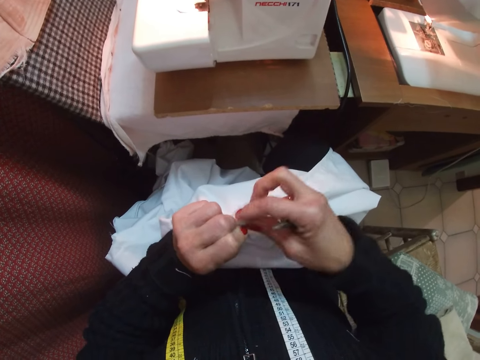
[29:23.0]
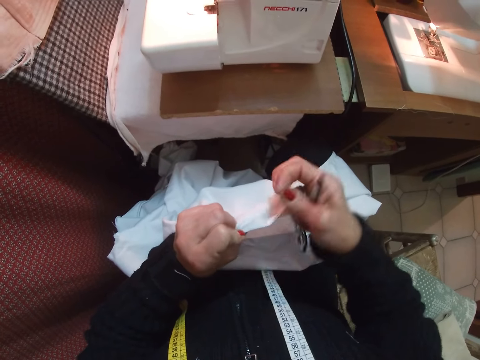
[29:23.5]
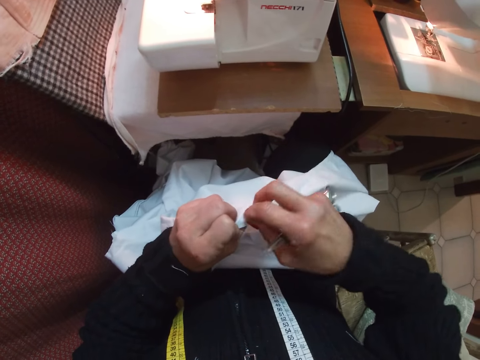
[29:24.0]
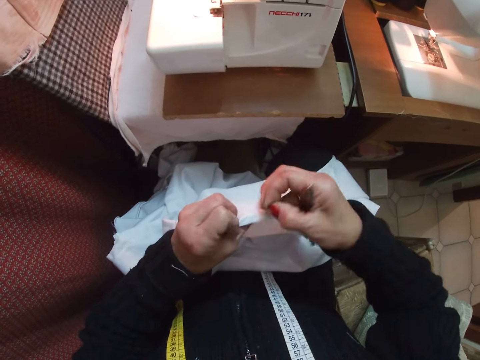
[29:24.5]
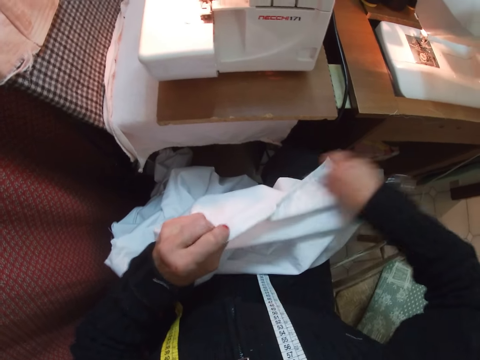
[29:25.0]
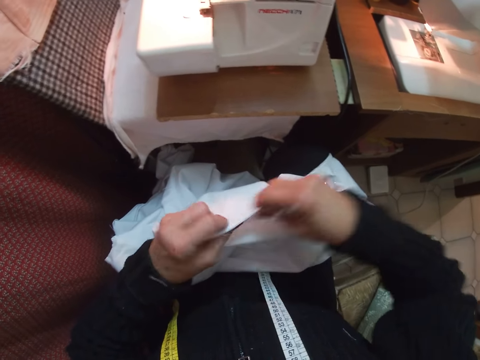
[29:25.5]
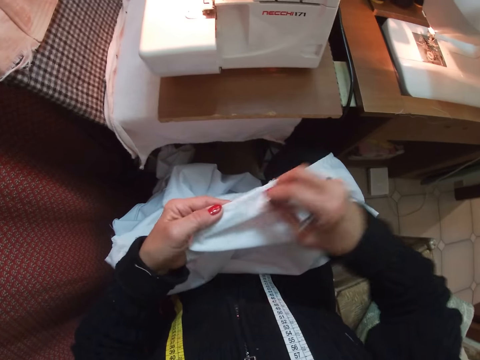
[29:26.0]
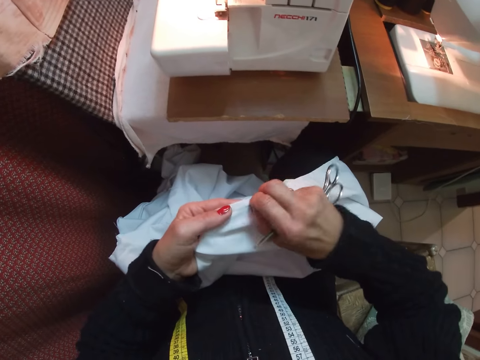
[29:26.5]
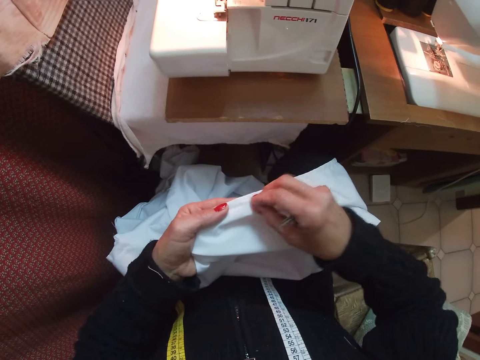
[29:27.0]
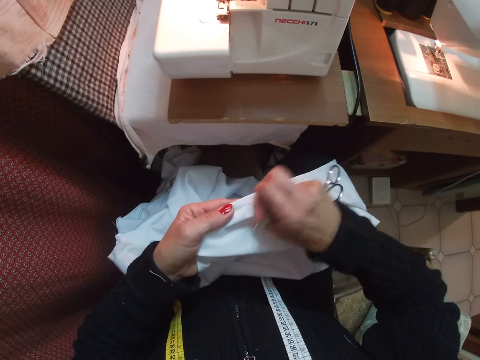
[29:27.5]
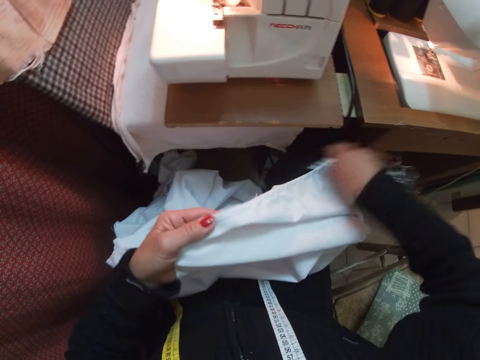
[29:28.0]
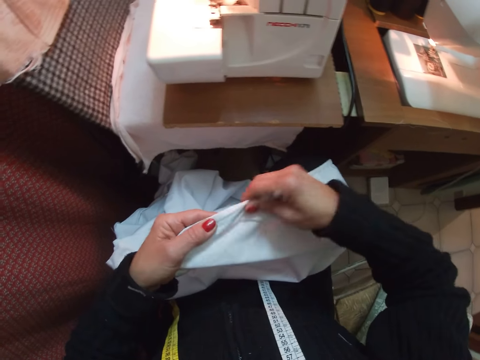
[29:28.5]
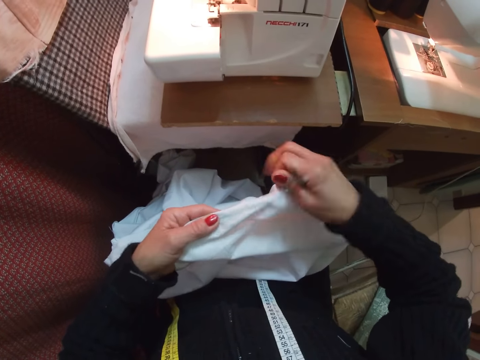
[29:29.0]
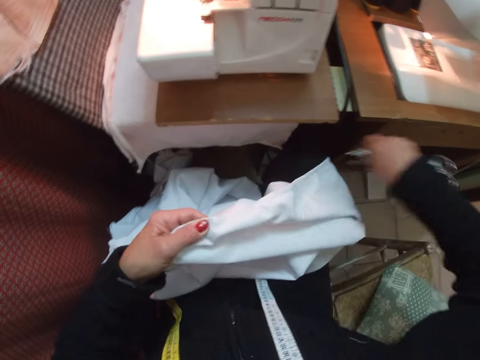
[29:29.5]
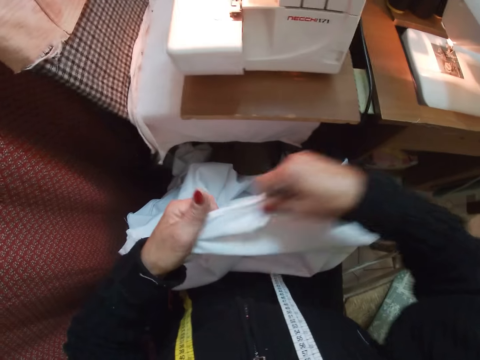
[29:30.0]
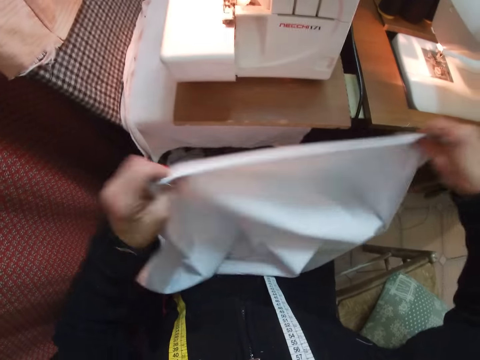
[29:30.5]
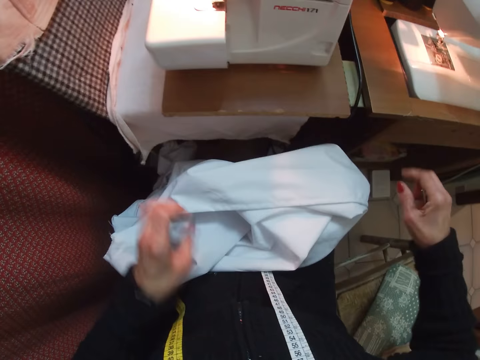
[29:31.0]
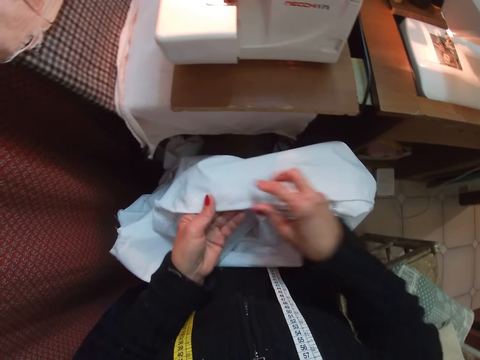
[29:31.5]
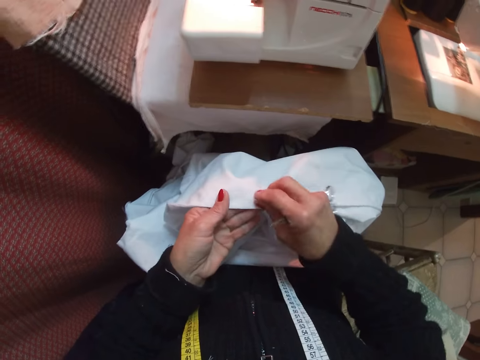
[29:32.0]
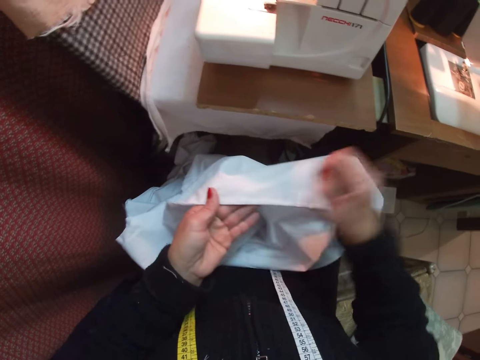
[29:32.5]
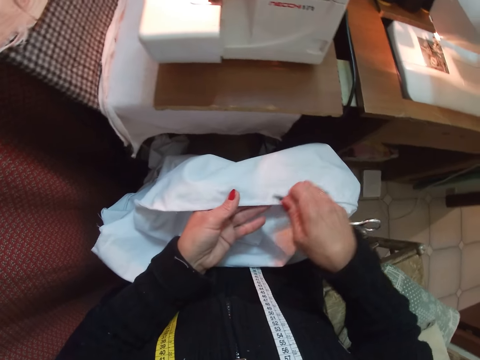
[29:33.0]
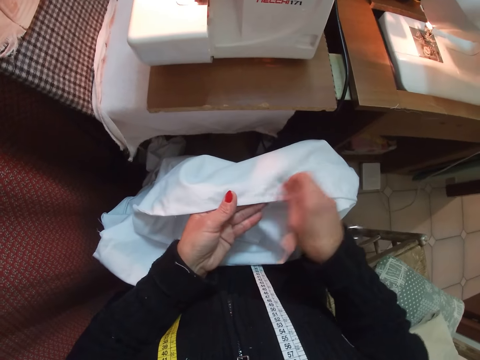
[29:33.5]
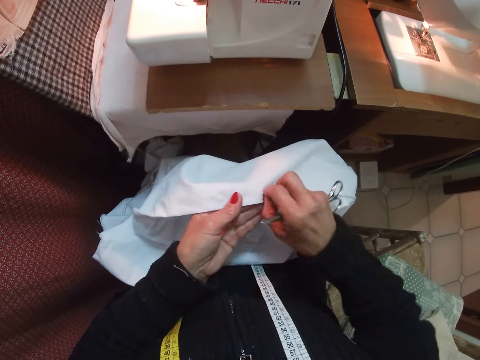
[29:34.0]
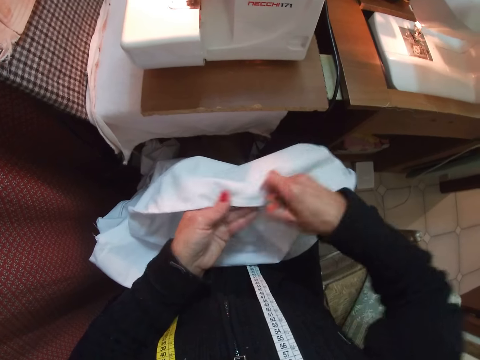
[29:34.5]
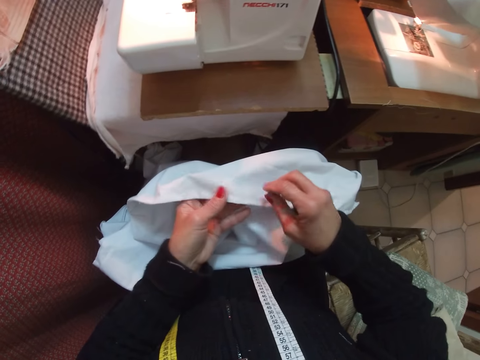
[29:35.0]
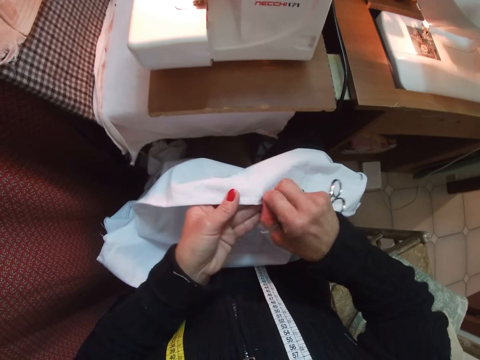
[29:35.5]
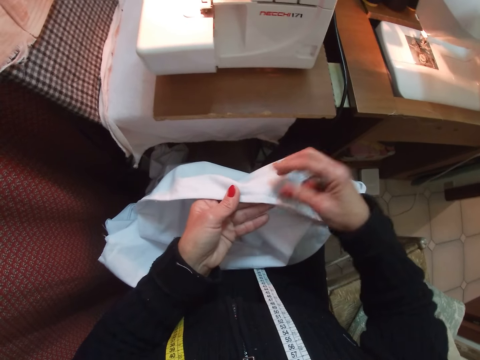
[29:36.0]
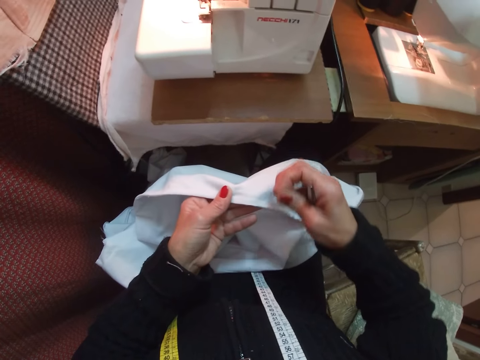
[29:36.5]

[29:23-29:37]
The camera wearer inspects the cloth. She removes the thread on the cloth with her hand. She adjusts the cloth and inspects the cloth. She removes the thread on the cloth with her hand.

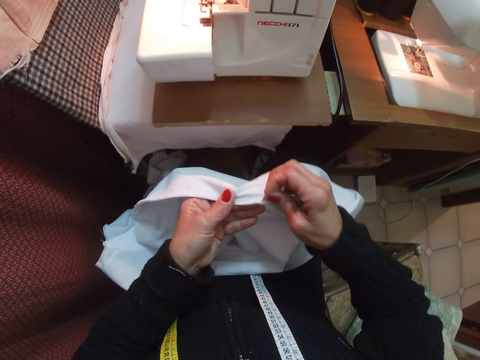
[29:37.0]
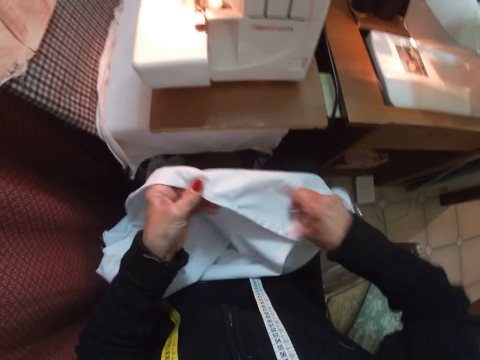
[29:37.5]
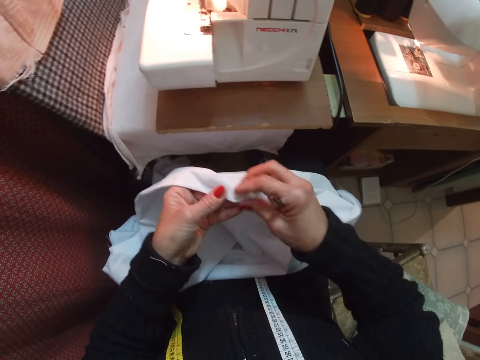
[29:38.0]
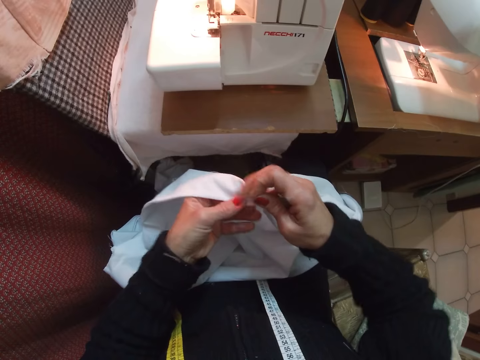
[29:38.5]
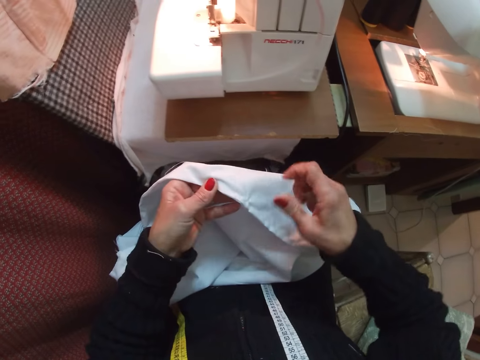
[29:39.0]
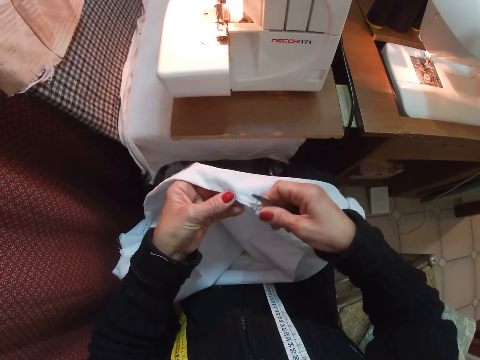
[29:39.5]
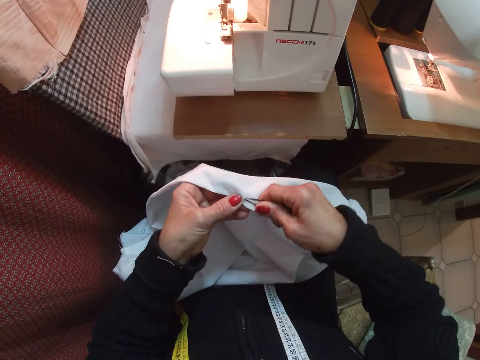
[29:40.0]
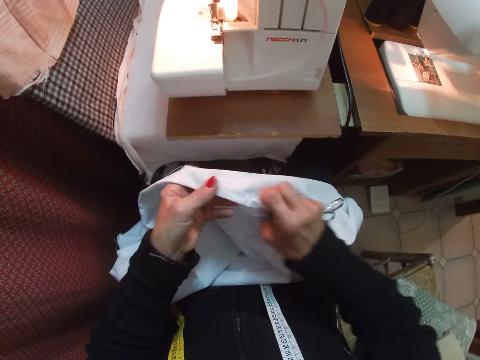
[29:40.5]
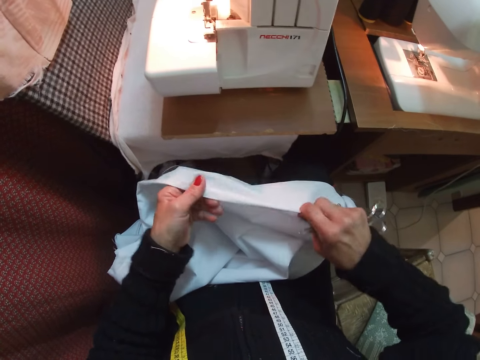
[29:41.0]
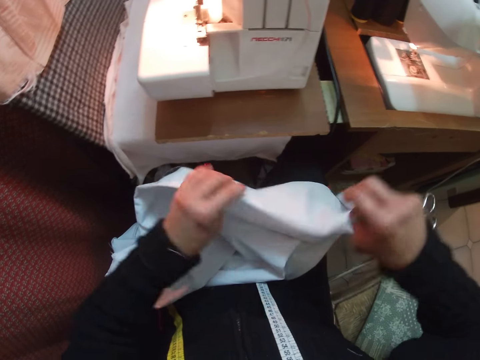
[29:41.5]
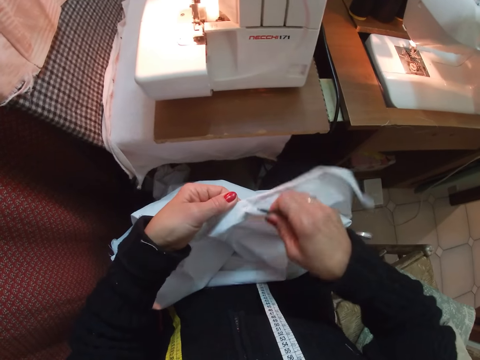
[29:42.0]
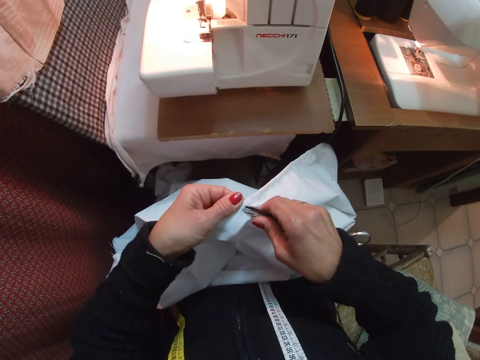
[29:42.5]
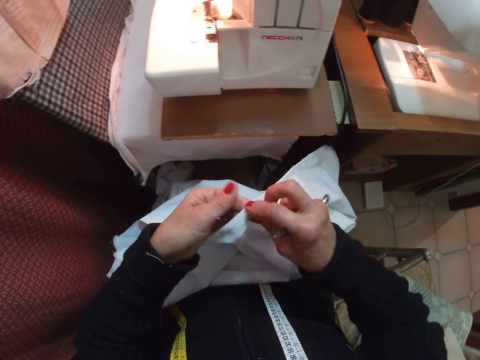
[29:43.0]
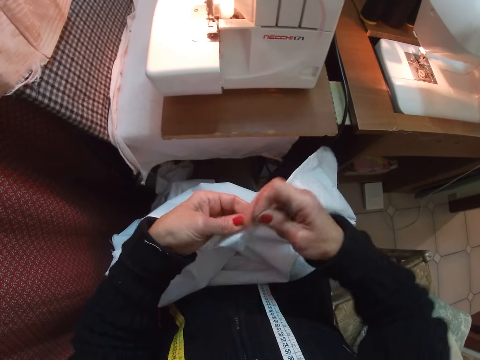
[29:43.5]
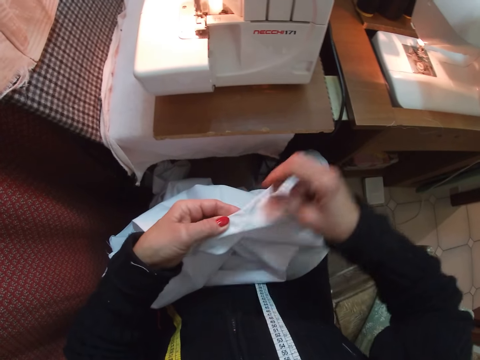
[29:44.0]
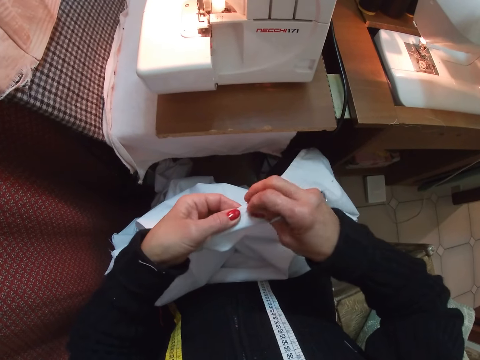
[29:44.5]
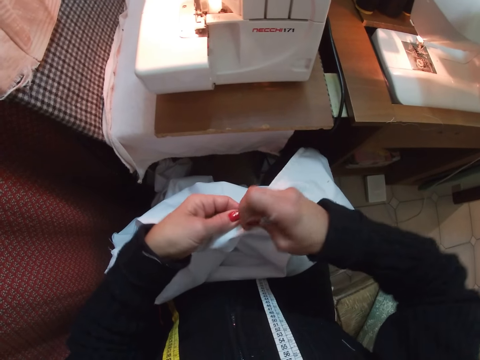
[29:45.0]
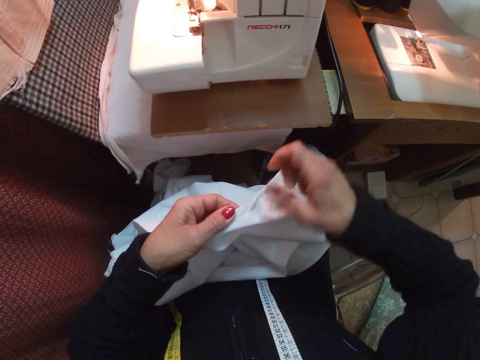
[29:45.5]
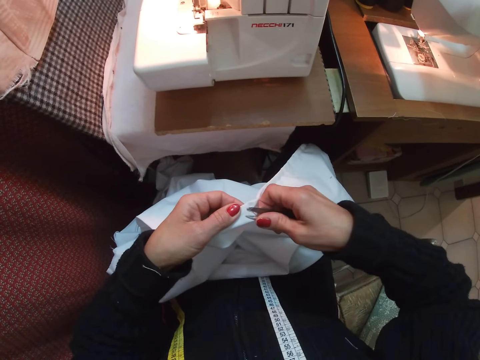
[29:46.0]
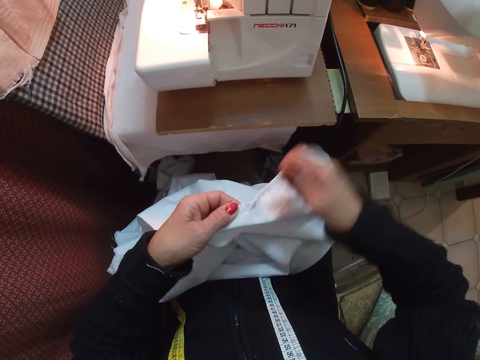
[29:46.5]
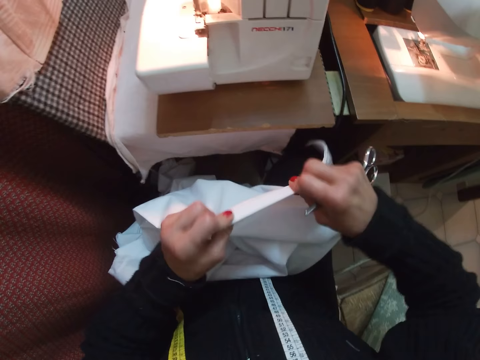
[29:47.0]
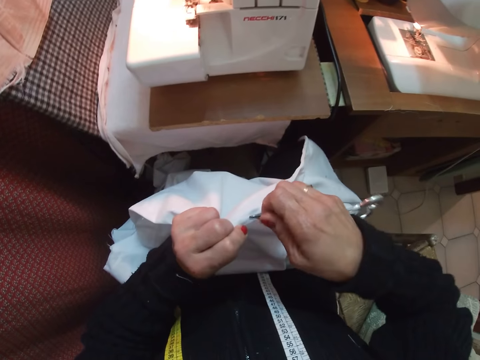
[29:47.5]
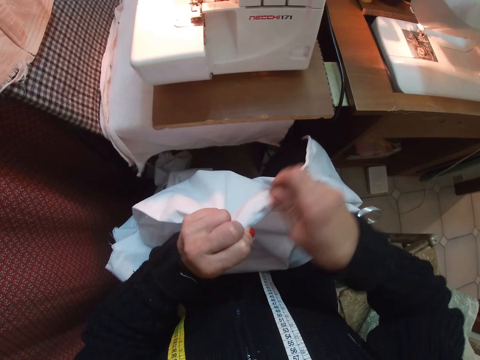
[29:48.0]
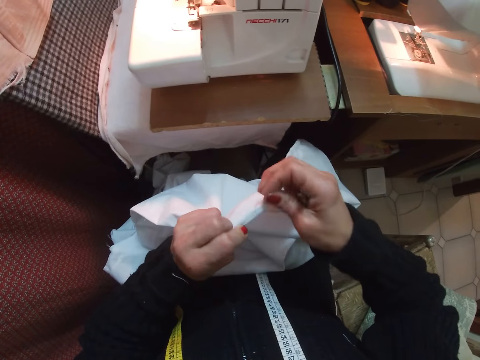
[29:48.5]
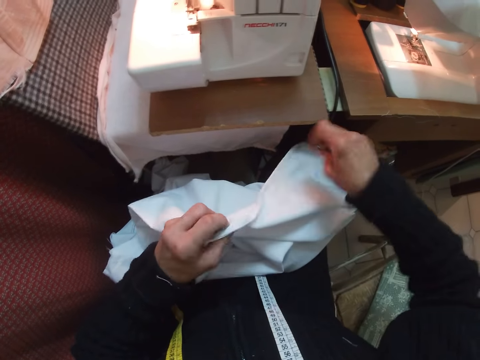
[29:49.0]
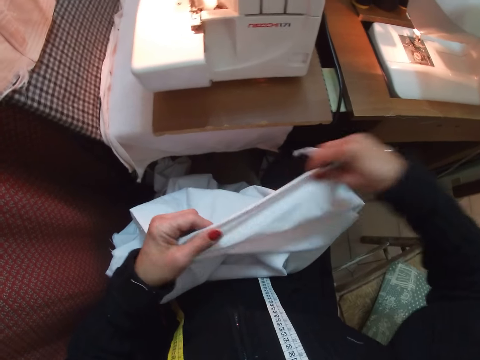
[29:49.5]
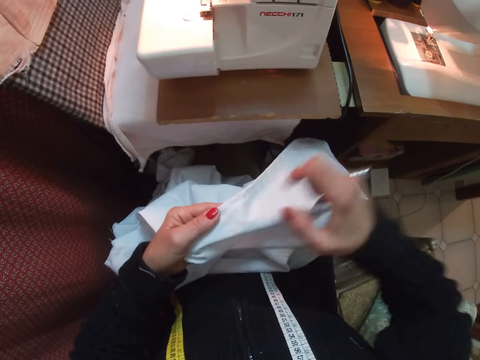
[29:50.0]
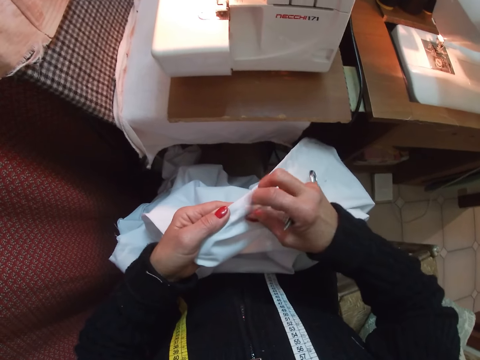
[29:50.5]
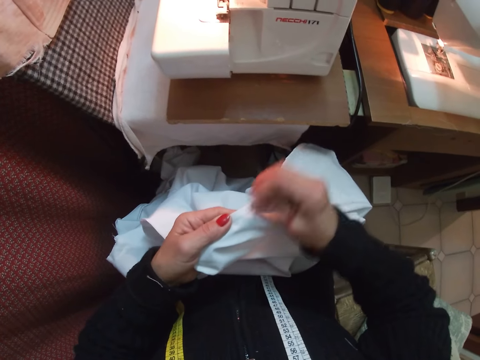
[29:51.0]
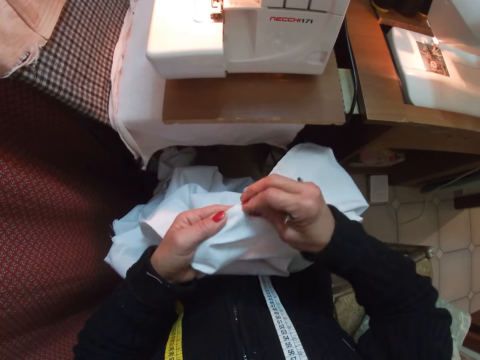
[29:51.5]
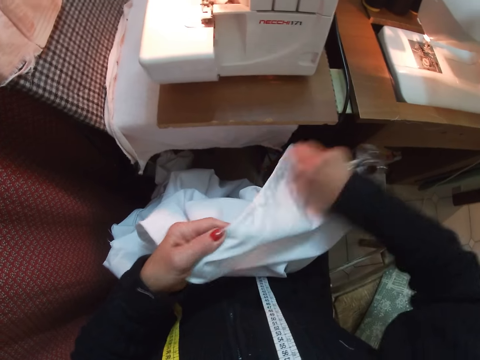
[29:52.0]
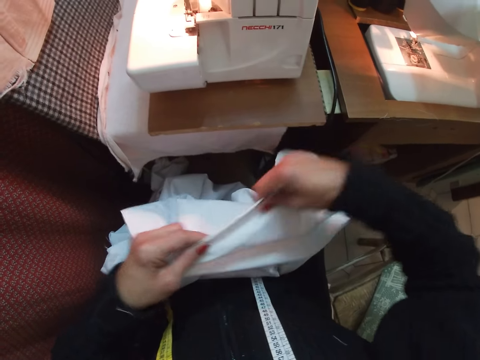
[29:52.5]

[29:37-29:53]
The camera wearer removes the thread on the cloth with scissors. She inspects the cloth and adjusts the cloth. She removes the thread on the cloth with the scissors. She removes the thread on the cloth with her hand. She removes the thread on the cloth with the scissors. She adjusts the cloth and inspects the cloth. She removes the thread on the cloth with the scissors. She removes the thread on the cloth with her hand. She inspects the cloth and adjusts the cloth. She removes the thread on the cloth with her hand.
